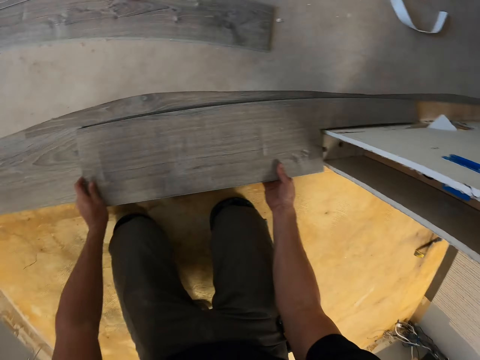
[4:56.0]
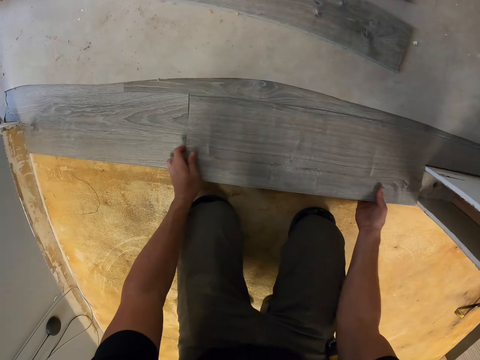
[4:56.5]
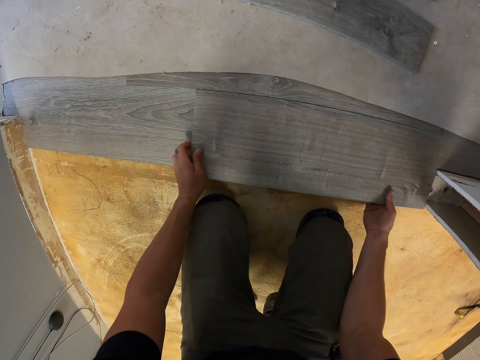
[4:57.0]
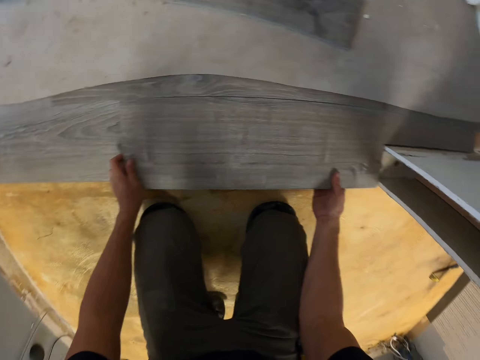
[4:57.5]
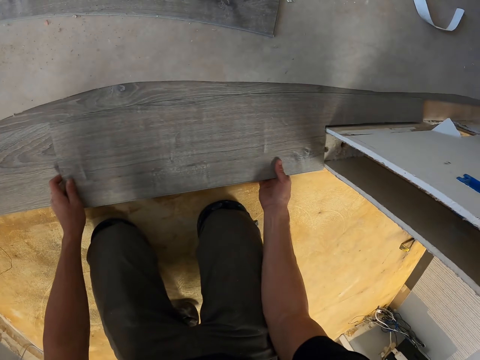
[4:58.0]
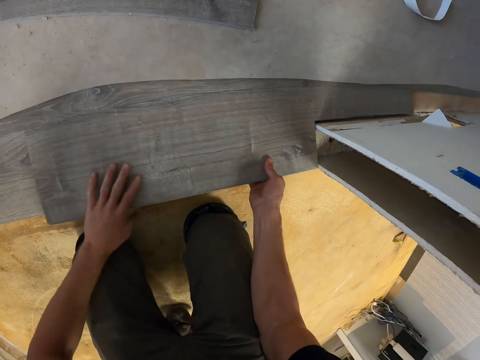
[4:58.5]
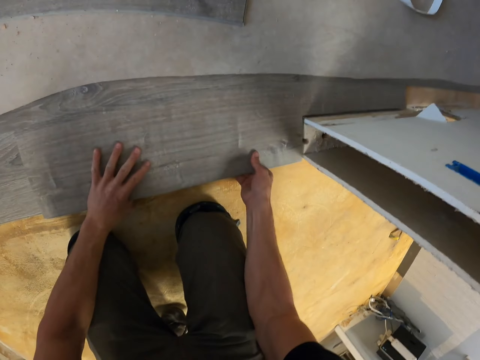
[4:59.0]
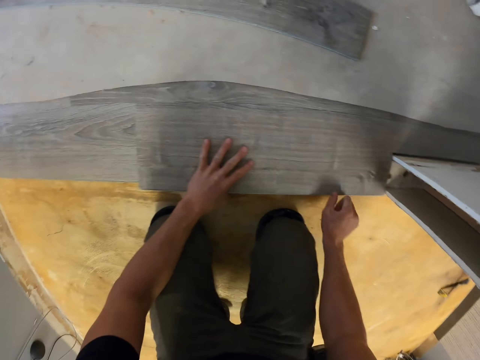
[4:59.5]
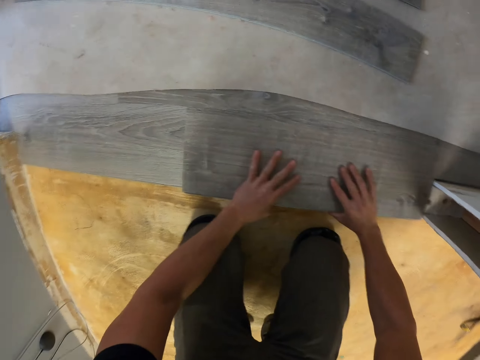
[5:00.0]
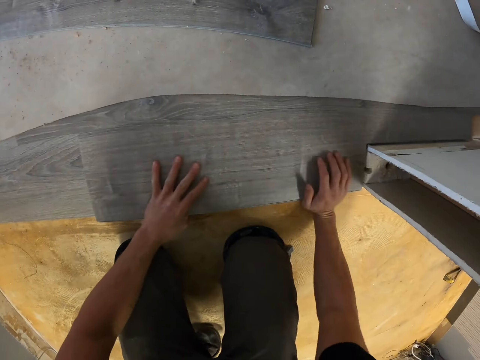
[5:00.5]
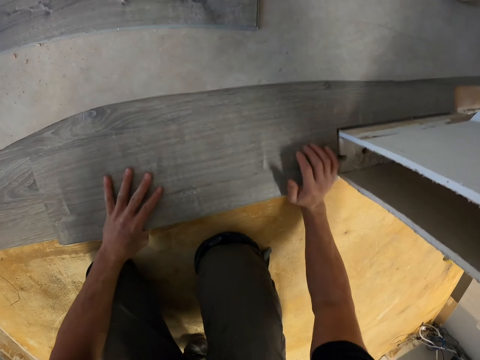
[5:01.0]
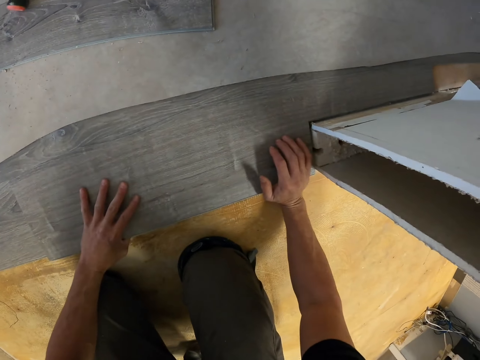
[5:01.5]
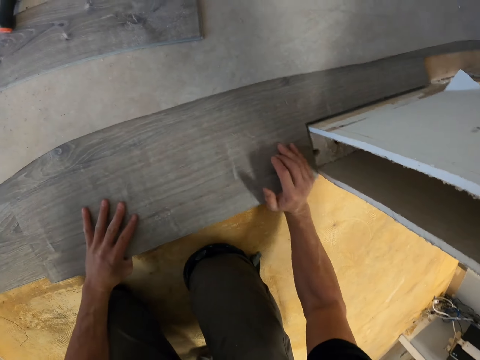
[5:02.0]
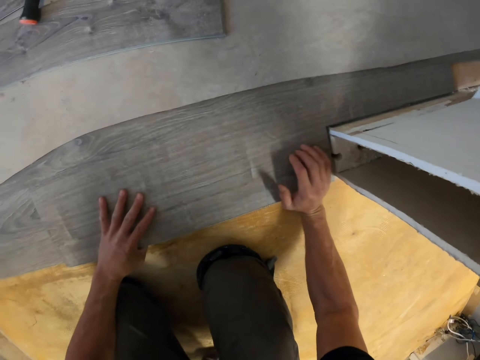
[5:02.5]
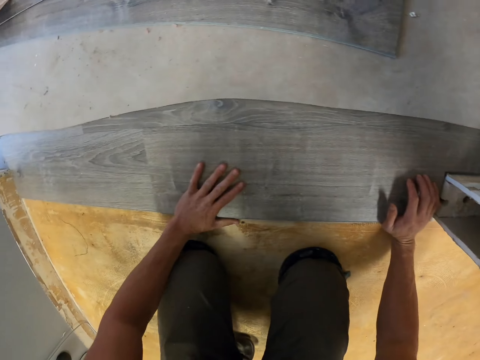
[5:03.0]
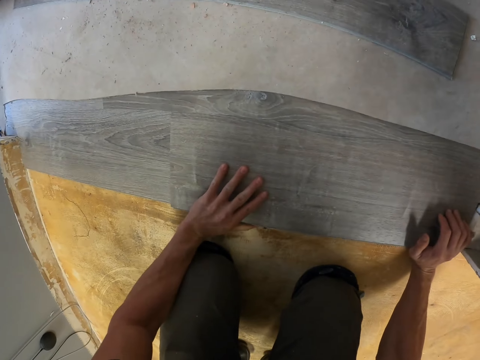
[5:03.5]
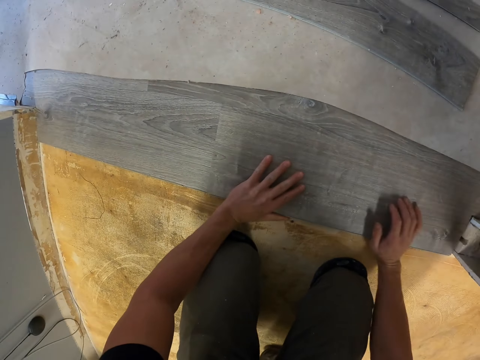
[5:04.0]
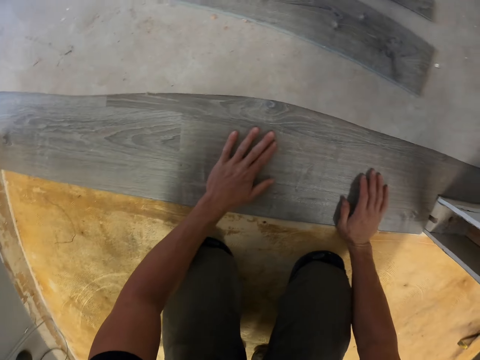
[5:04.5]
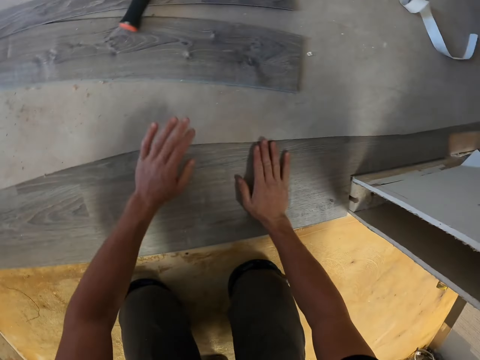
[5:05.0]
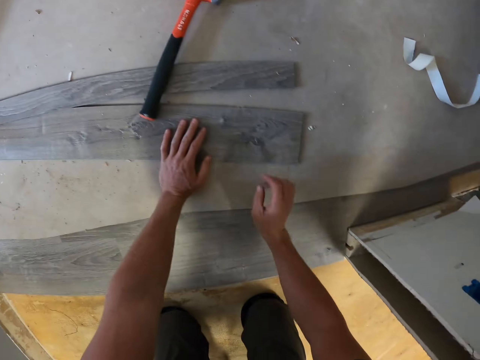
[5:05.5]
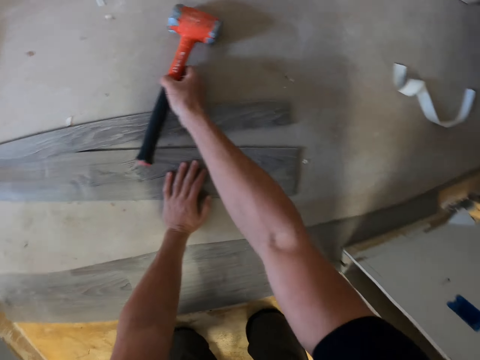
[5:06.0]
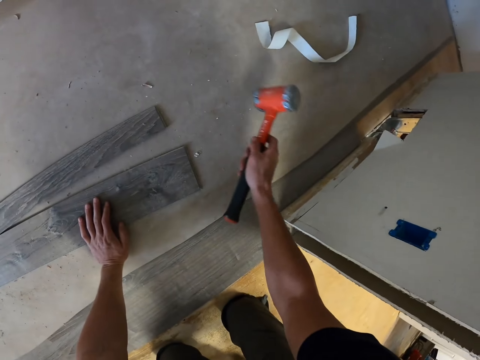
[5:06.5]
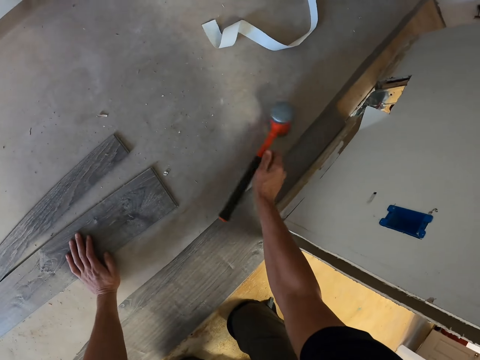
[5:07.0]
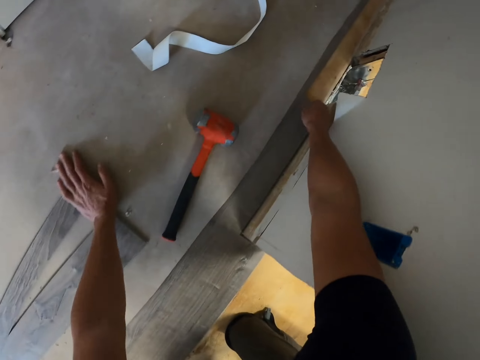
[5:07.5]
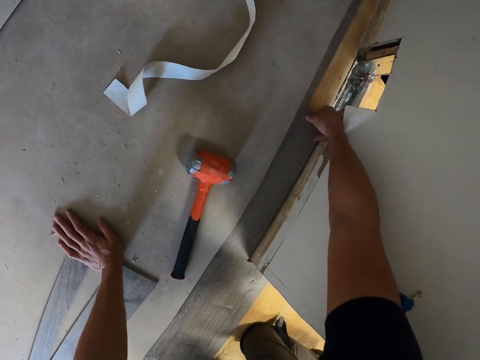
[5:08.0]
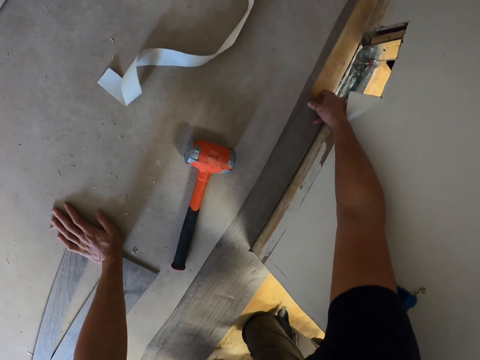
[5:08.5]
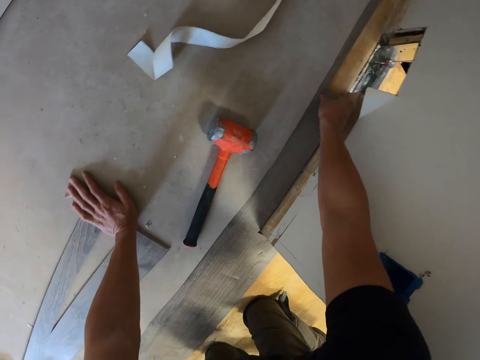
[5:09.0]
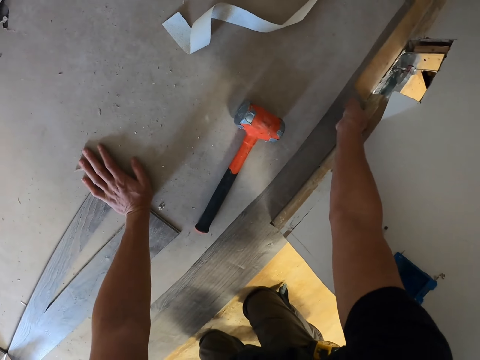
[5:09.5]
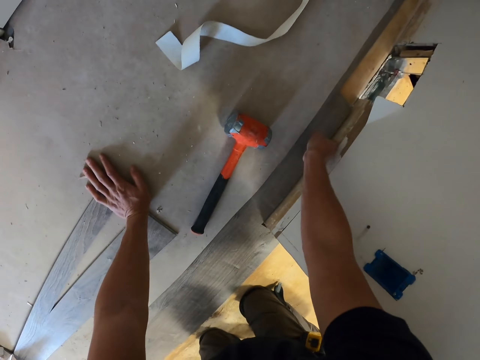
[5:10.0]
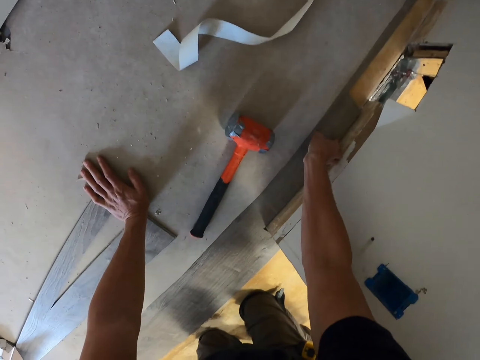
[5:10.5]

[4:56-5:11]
The camera wearer fixes the wood on the floor. They pick up the hammer with the right hand and drop the hammer on the floor. They fix the plywood on the floor with the right hand.

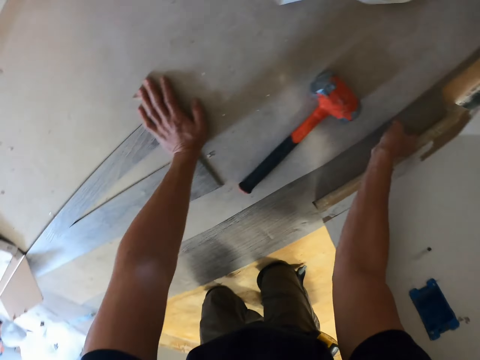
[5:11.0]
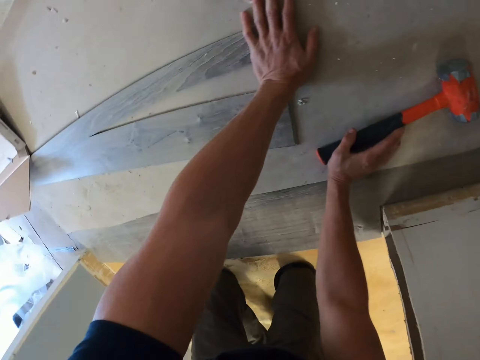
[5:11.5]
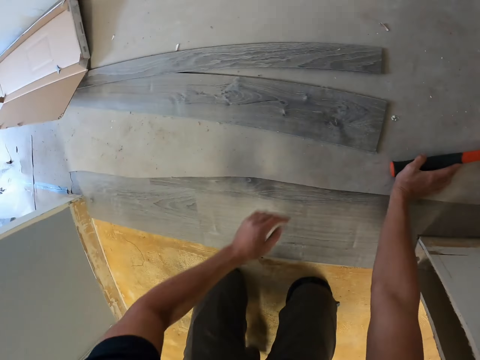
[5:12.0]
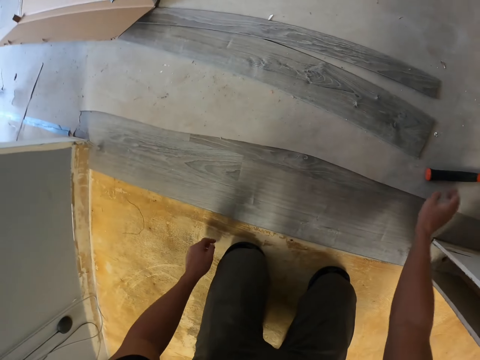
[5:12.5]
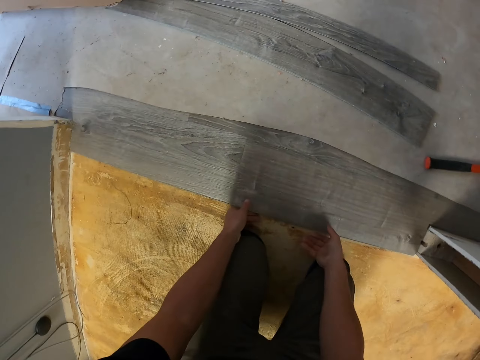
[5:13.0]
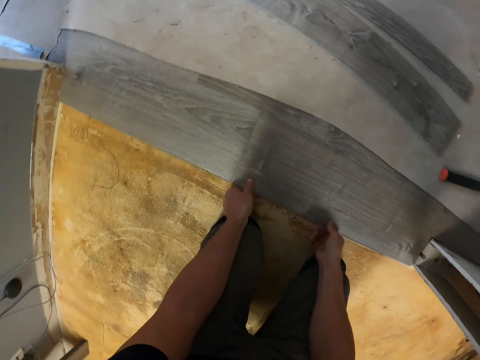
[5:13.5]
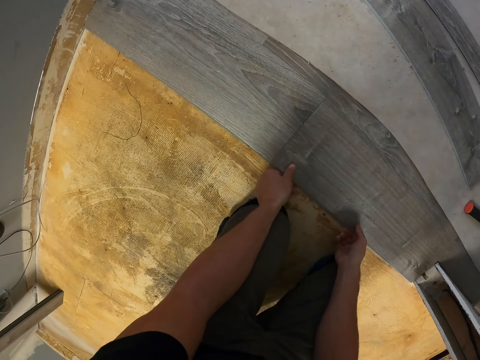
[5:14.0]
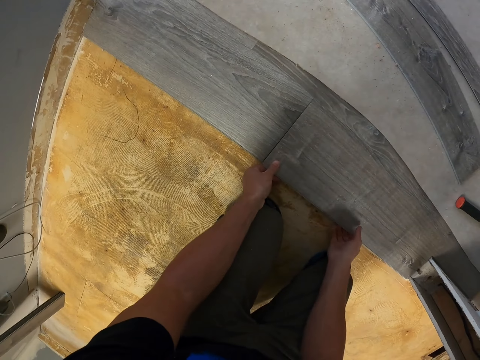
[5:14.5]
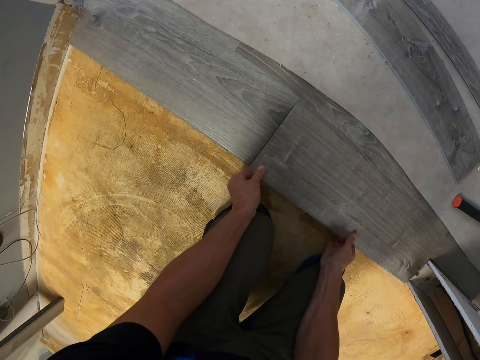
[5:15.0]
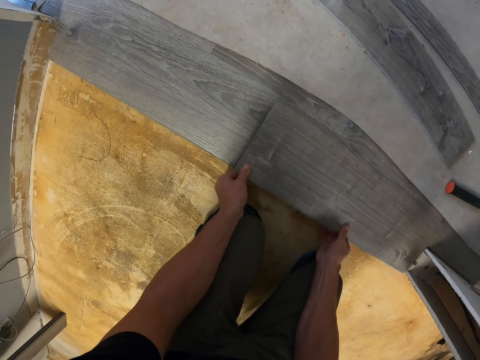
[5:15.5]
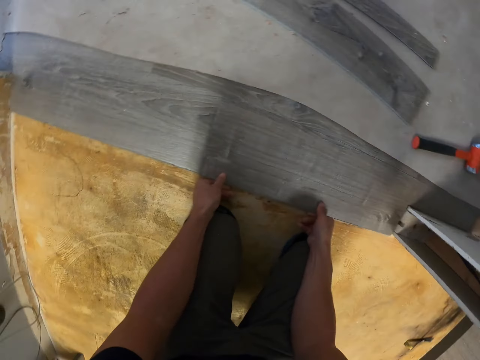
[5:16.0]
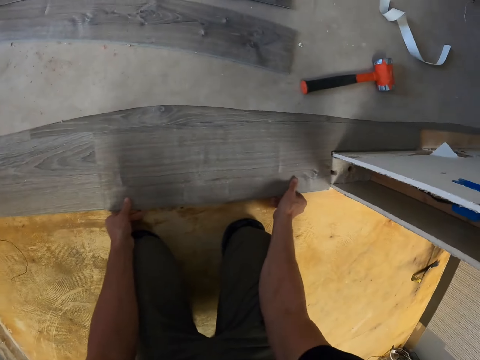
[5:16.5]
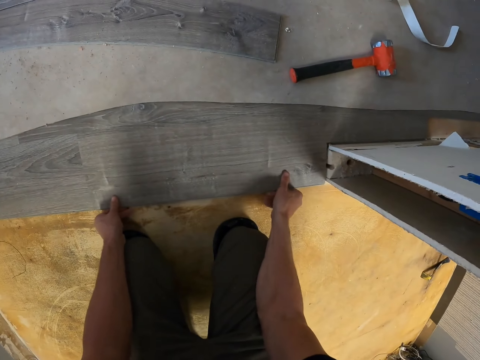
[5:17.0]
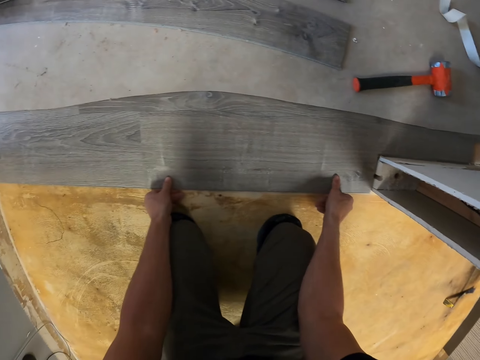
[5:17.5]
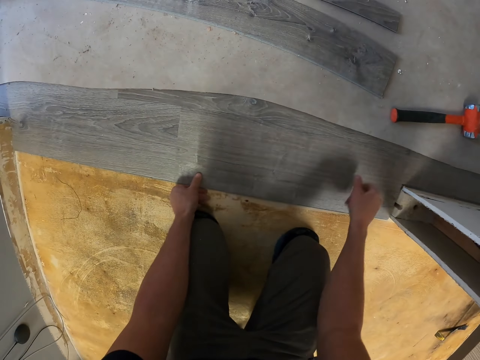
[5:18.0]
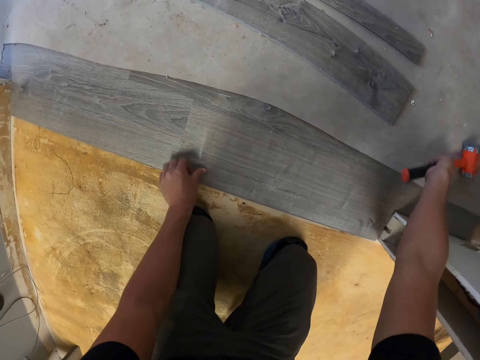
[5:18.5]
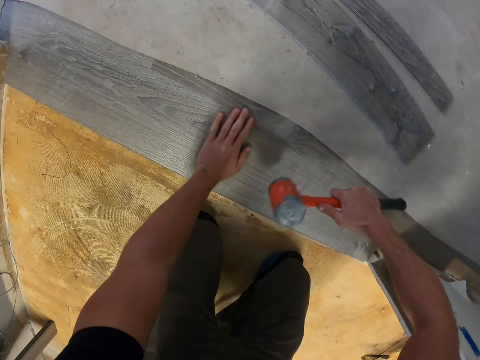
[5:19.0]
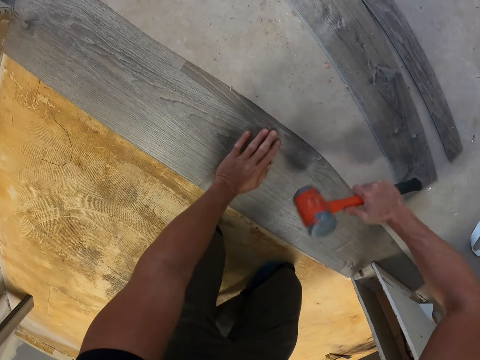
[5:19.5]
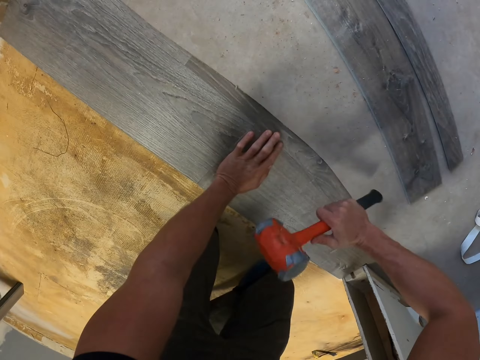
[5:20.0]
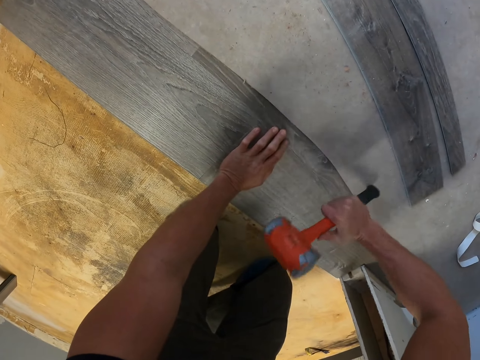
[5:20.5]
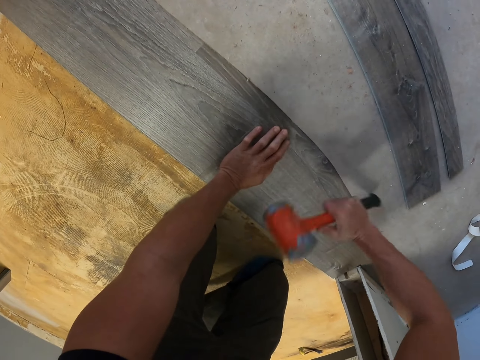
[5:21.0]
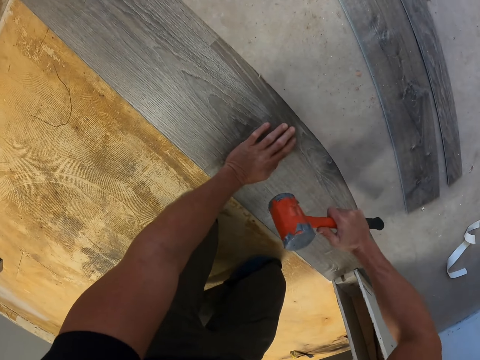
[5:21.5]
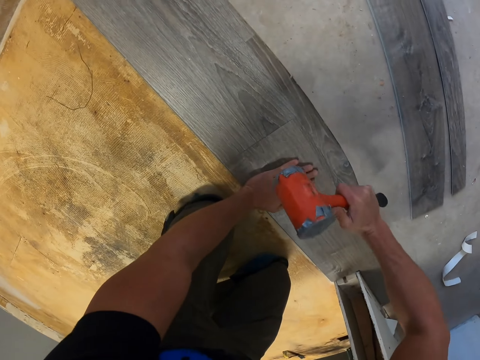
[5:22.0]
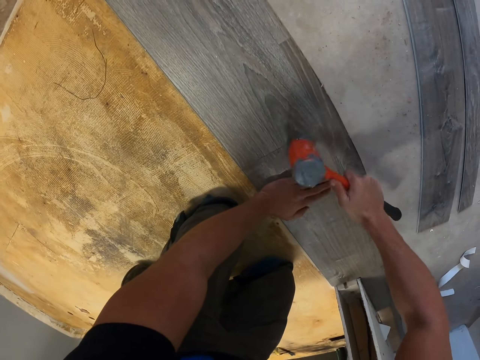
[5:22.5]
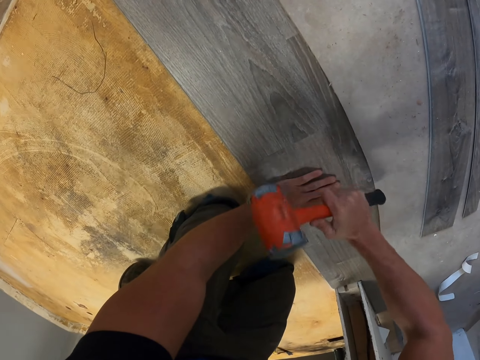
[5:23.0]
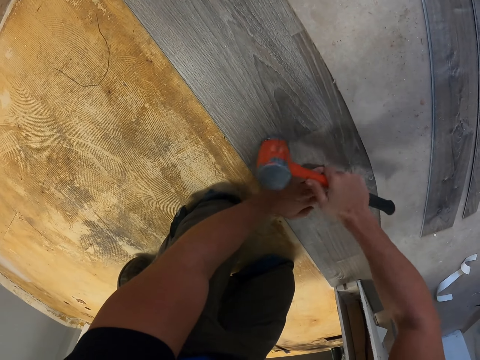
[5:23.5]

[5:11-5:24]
The camera wearer touches the hammer with the right hand. They fix the wood on the floor with the hands. They pick up the hammer with the right hand and hit the plywood on the floor with the hammer.
